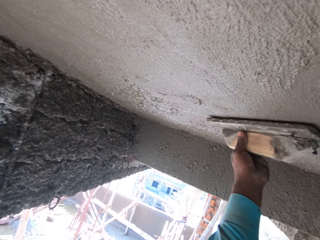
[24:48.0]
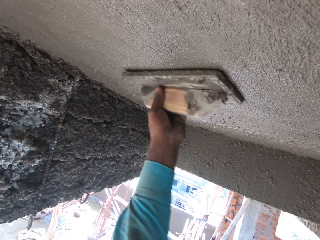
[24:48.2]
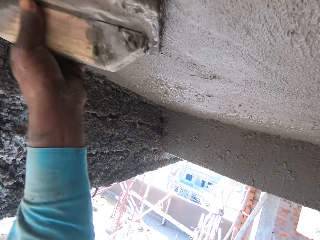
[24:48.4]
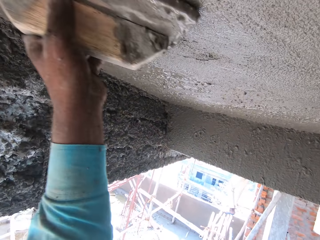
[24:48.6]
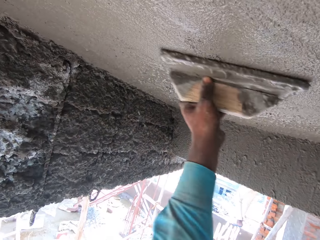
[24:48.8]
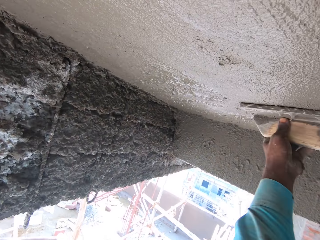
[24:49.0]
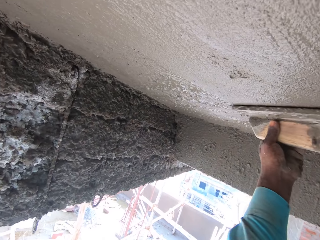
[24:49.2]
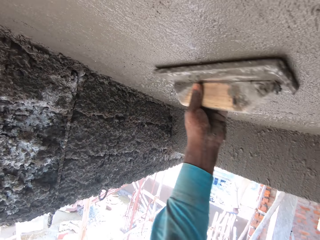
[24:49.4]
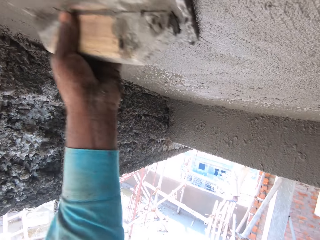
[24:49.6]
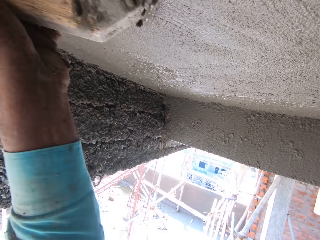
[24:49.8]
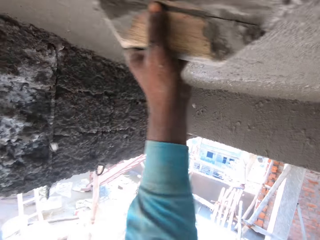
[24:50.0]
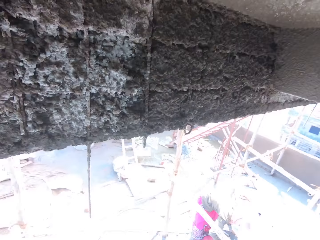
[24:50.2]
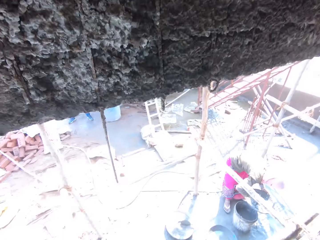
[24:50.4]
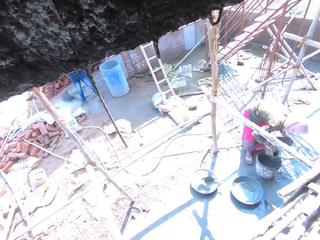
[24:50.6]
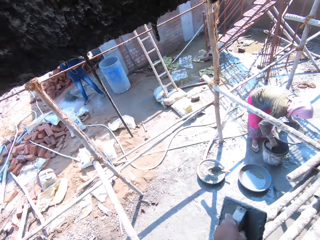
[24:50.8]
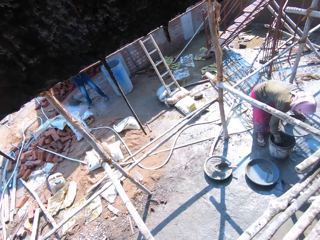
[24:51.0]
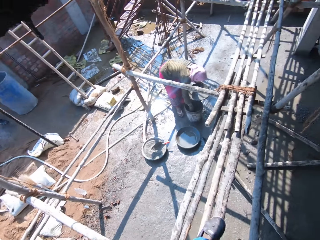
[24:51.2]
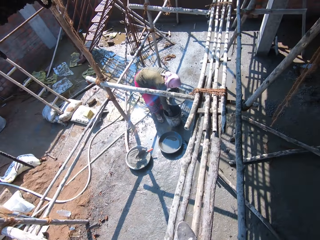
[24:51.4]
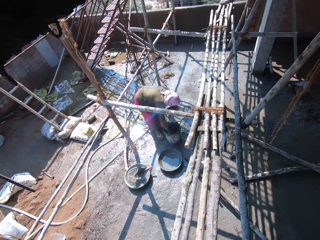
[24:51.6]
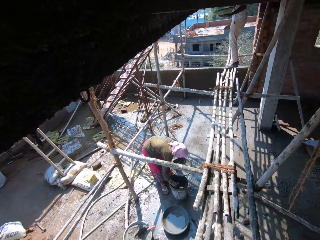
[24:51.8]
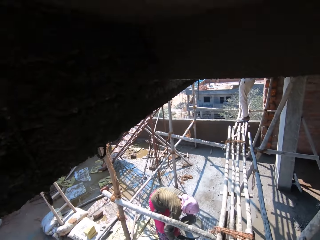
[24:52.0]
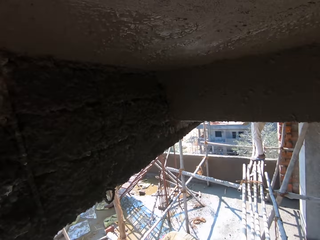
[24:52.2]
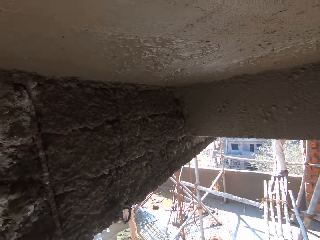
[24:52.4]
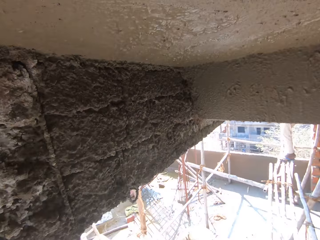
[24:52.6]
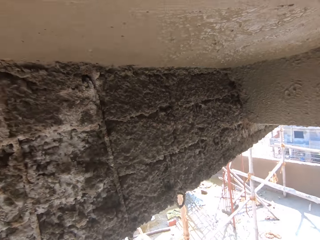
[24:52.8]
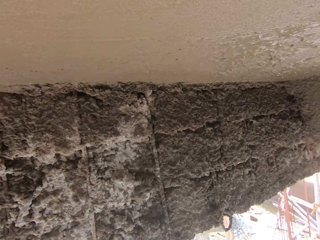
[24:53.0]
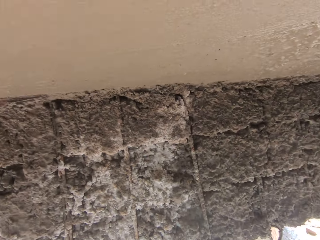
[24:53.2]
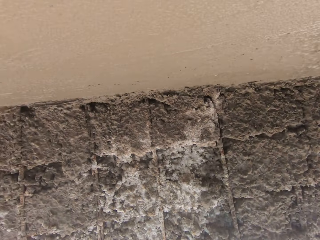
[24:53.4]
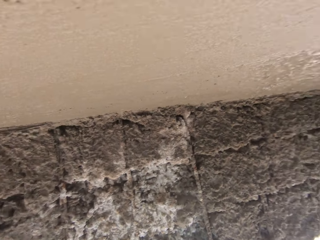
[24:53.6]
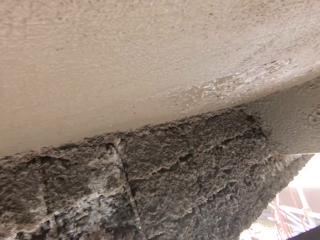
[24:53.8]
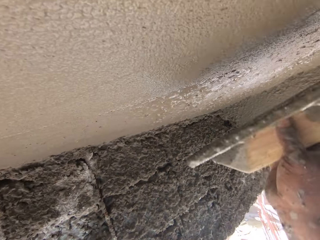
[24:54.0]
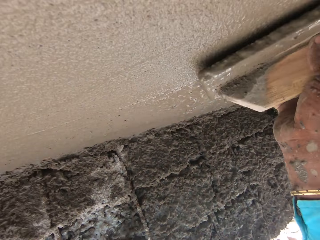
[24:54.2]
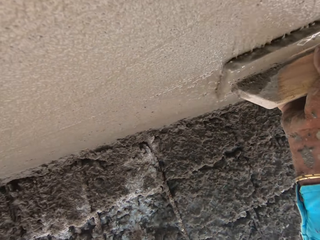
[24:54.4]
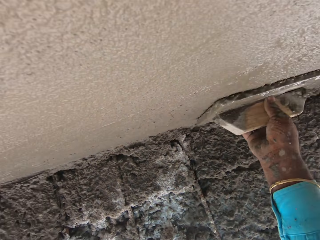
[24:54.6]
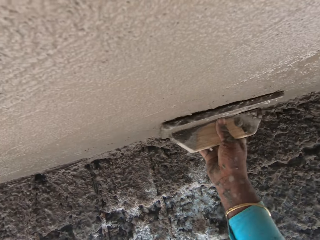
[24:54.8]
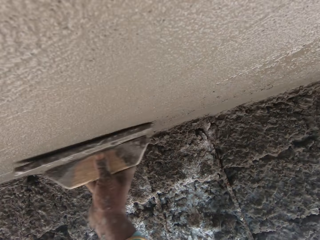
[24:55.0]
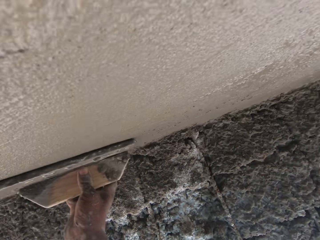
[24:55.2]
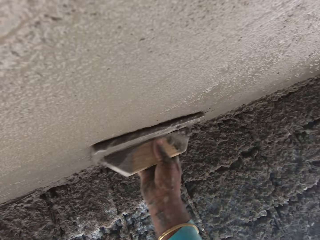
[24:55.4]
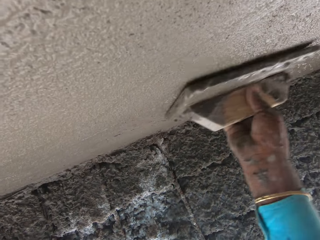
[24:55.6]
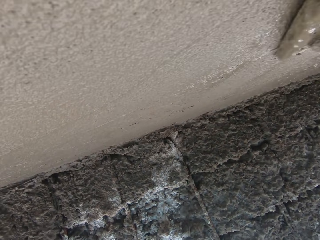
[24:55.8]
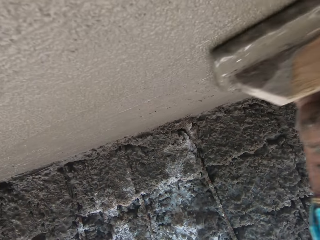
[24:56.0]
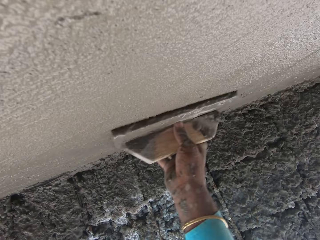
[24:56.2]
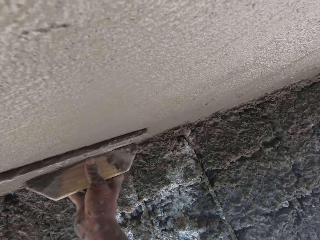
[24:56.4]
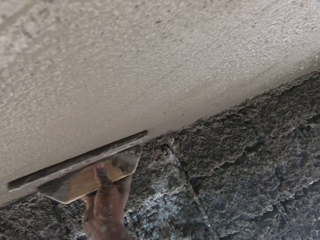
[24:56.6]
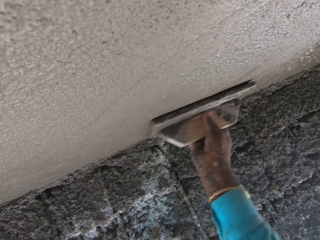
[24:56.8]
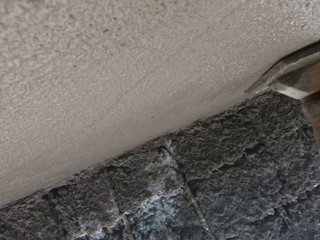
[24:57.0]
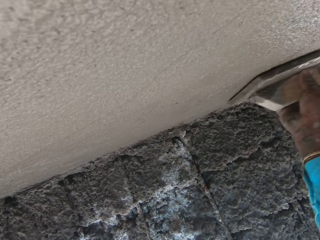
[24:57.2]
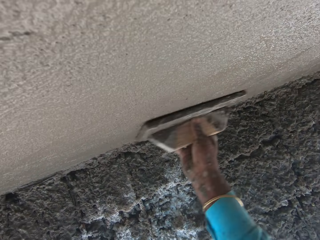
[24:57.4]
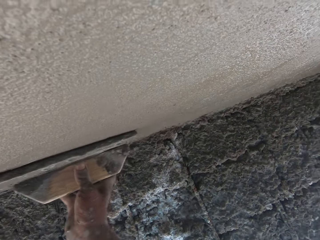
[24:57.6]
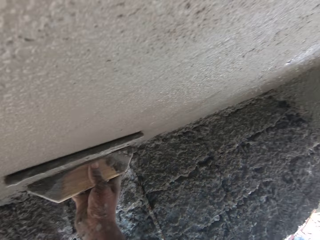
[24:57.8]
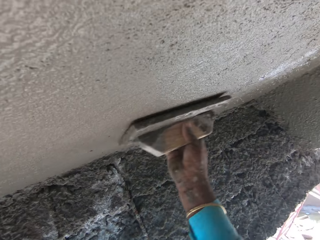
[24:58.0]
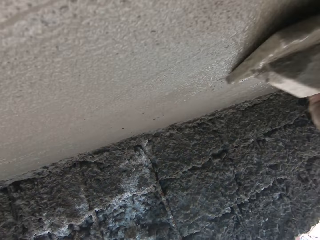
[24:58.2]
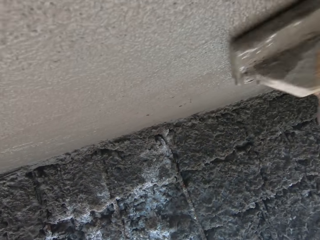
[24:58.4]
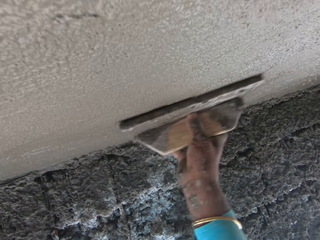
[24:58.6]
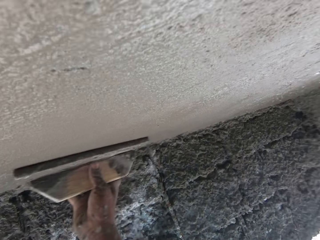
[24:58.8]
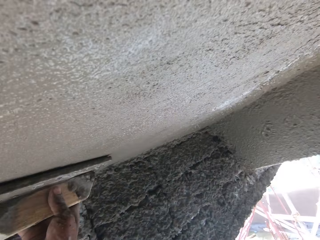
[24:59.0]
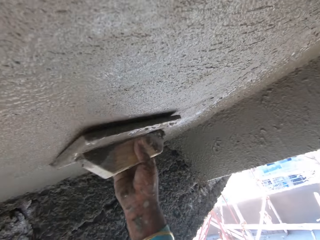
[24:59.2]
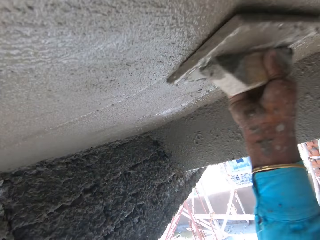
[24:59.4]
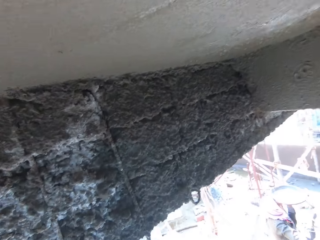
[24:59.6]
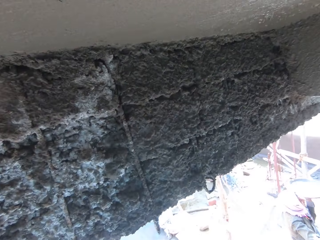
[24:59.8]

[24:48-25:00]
The camera wearer looks around and stops. He smoothens the ceiling or wall with the trowel wood with his right hand.

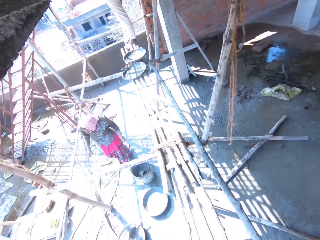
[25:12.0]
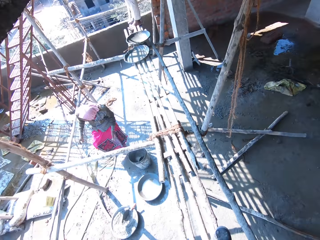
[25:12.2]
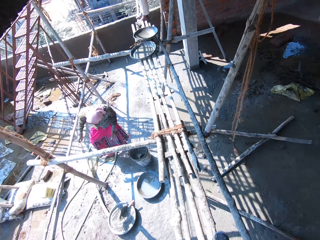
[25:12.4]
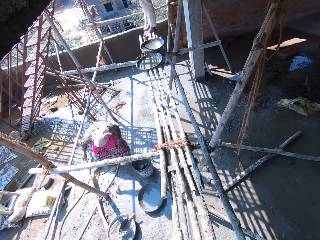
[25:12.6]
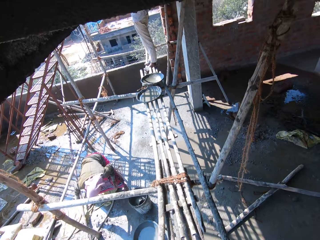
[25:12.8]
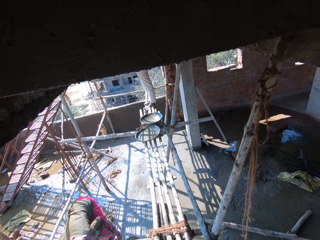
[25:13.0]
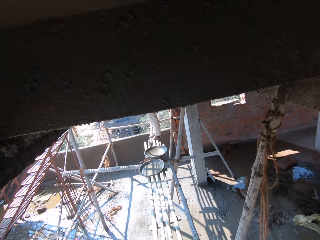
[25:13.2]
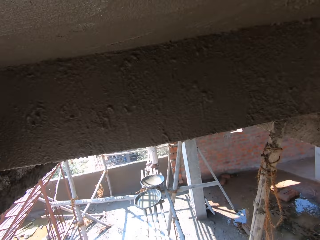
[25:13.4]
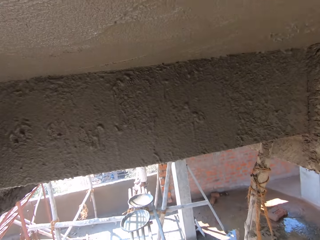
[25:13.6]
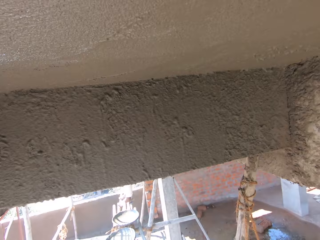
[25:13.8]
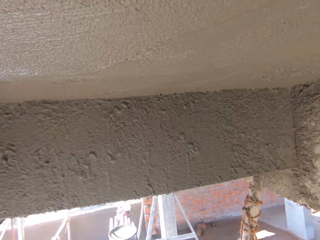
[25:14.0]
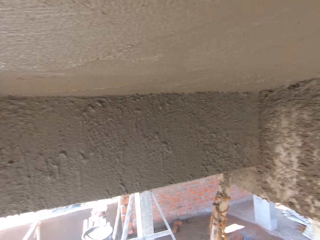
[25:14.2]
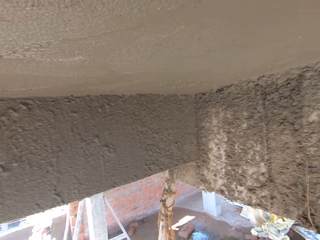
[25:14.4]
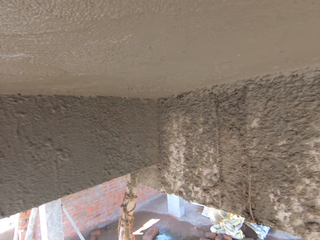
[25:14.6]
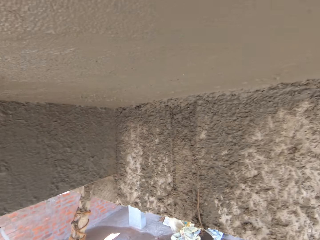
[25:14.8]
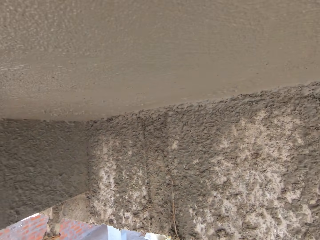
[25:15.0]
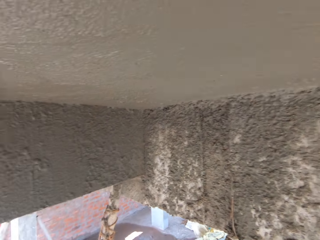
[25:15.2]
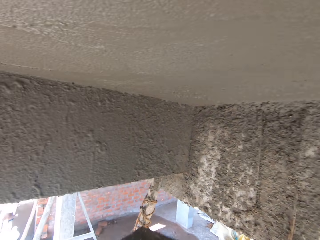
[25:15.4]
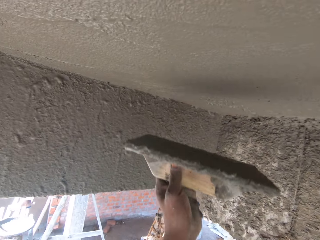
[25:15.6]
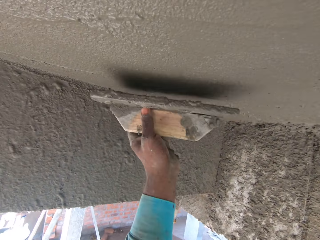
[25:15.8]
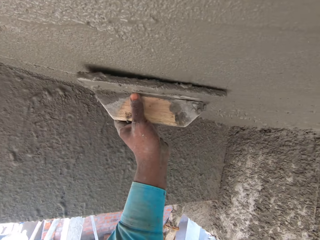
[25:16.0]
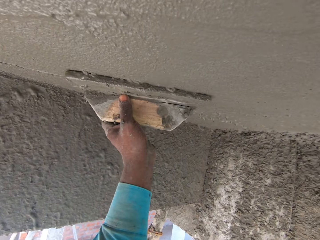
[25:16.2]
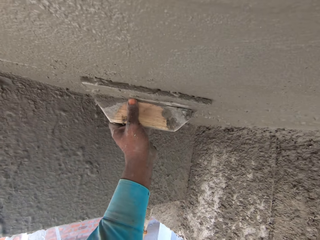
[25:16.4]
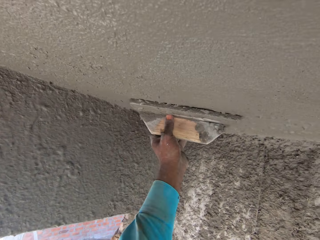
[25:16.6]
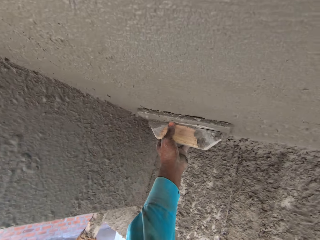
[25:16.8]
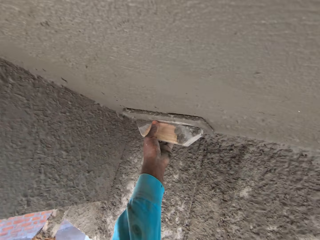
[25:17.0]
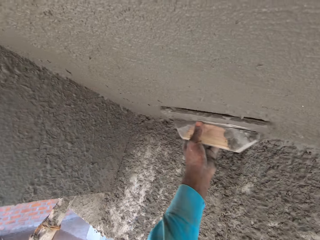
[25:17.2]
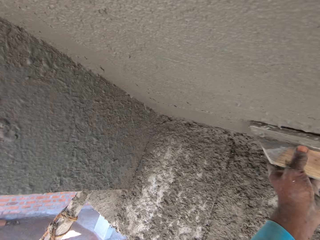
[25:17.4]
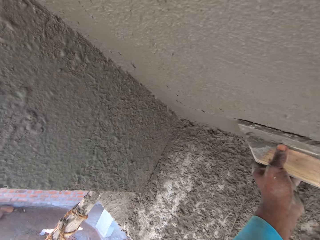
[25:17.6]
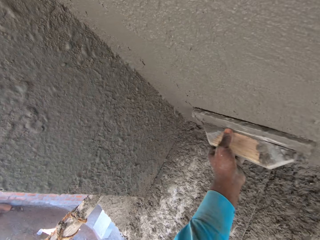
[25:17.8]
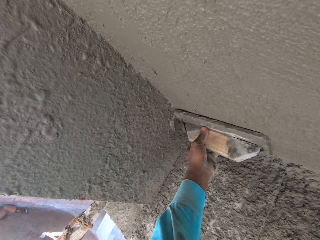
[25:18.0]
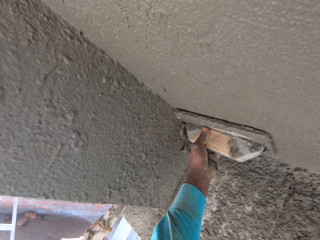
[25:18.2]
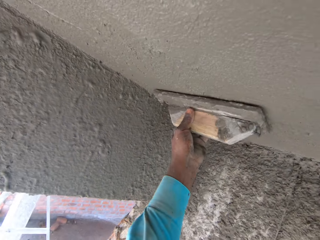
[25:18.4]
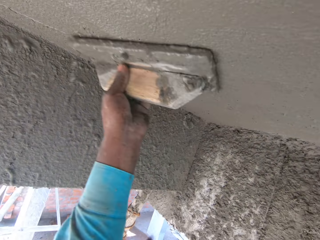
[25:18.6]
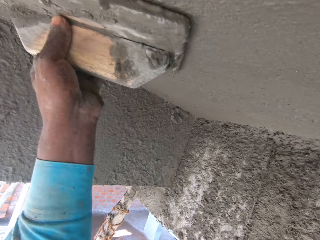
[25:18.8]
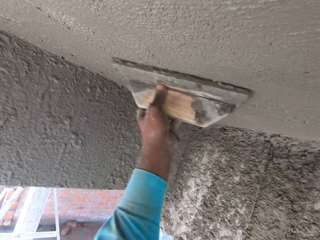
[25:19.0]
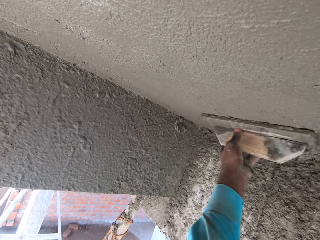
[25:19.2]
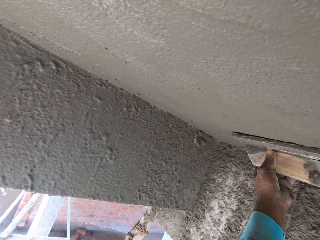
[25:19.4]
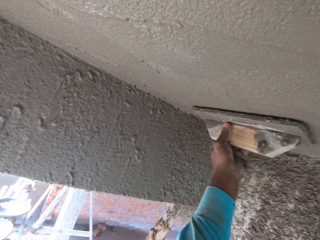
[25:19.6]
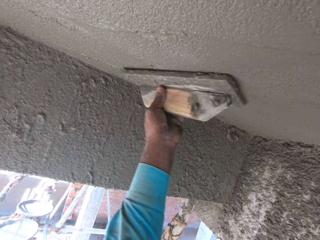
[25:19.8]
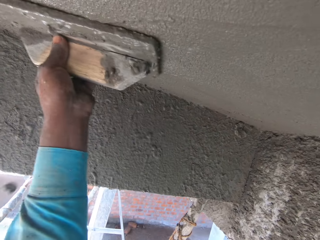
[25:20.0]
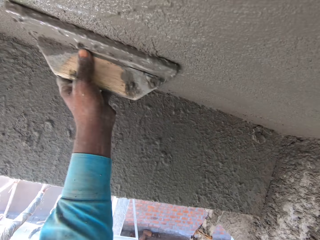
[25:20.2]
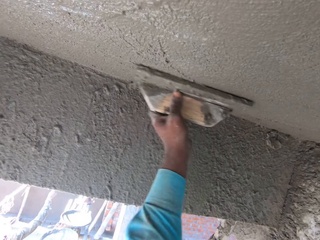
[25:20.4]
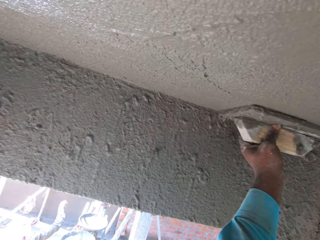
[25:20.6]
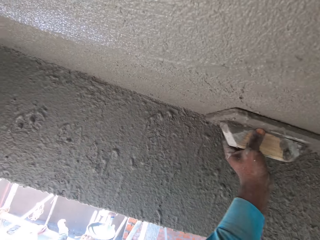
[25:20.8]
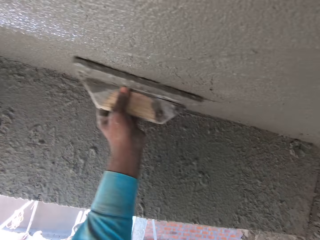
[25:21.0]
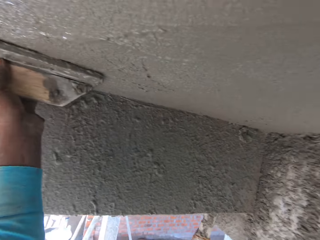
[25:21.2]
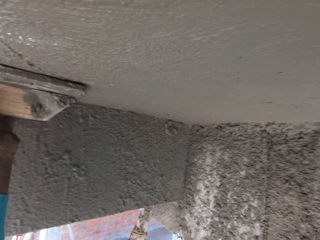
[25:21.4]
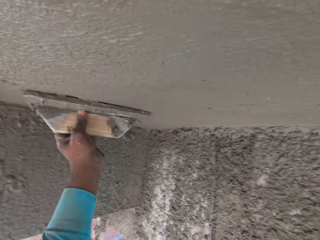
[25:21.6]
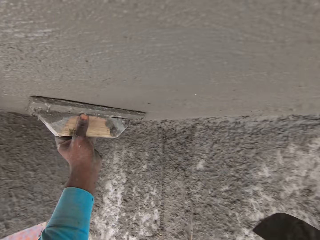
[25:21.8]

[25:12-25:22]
The camera wearer stops. He looks at a person. He looks around. He smoothens the ceiling or wall with the trowel wood with his left hand.
